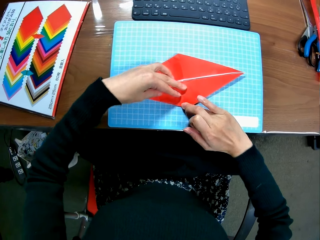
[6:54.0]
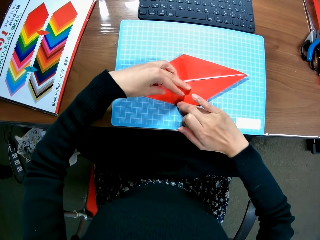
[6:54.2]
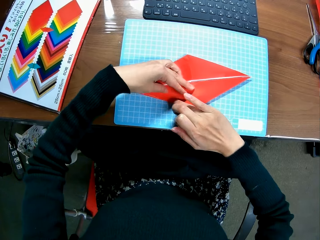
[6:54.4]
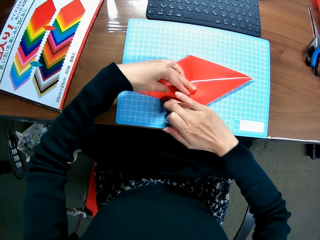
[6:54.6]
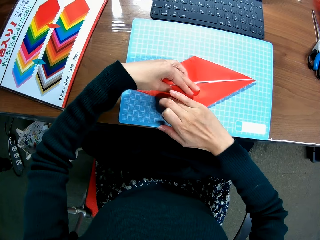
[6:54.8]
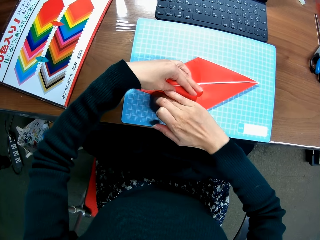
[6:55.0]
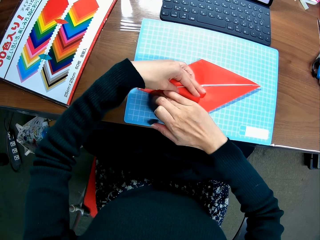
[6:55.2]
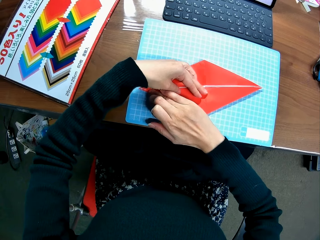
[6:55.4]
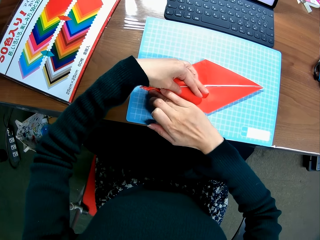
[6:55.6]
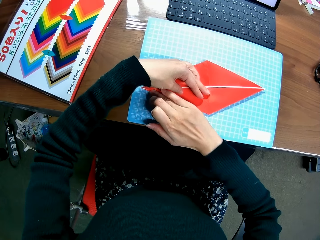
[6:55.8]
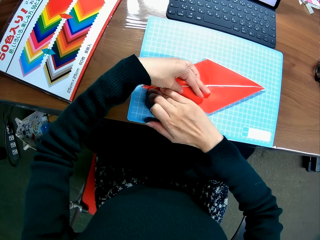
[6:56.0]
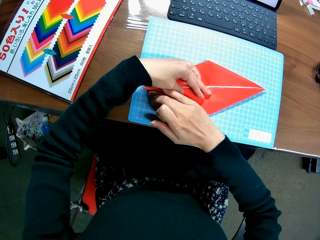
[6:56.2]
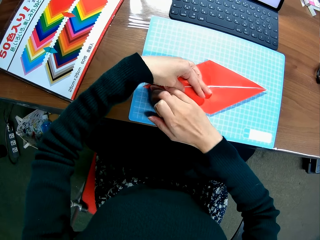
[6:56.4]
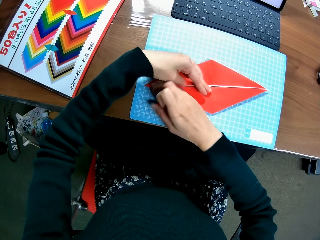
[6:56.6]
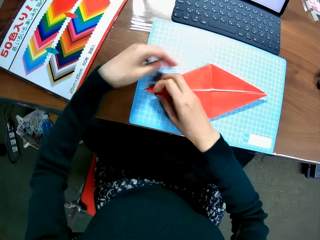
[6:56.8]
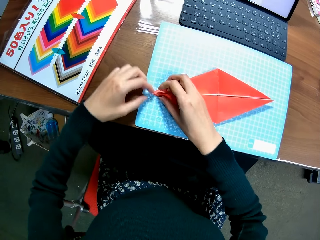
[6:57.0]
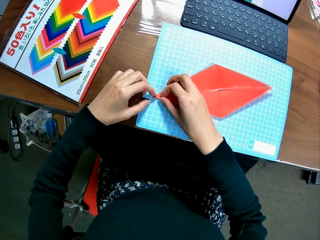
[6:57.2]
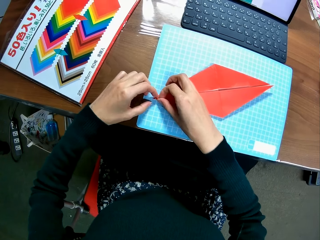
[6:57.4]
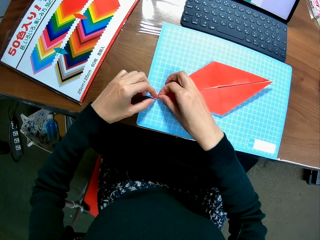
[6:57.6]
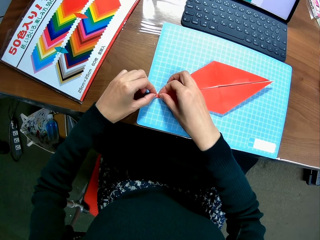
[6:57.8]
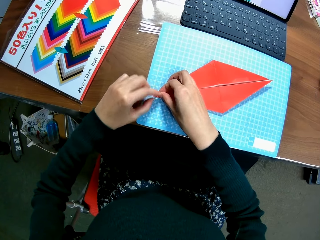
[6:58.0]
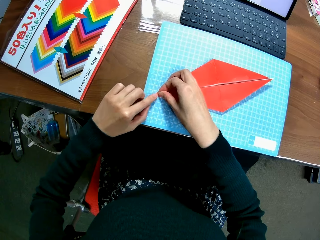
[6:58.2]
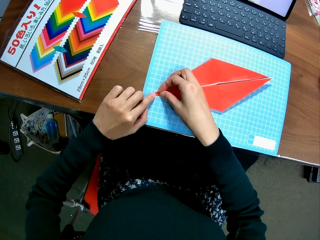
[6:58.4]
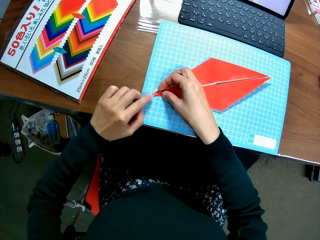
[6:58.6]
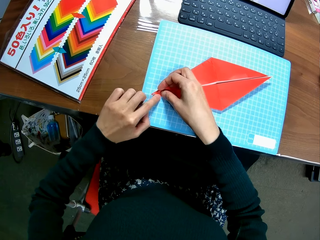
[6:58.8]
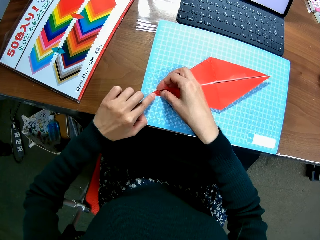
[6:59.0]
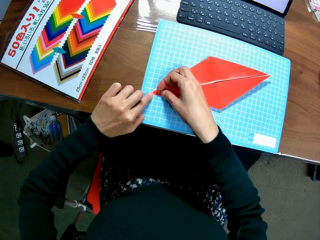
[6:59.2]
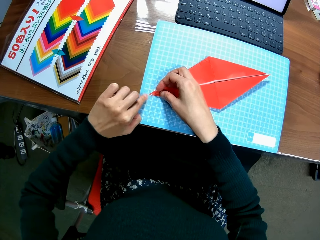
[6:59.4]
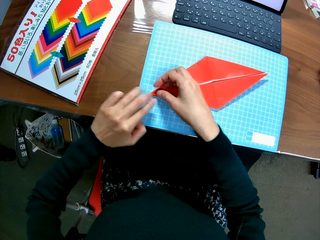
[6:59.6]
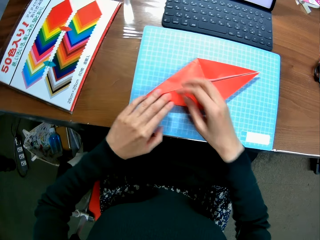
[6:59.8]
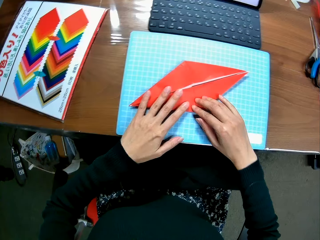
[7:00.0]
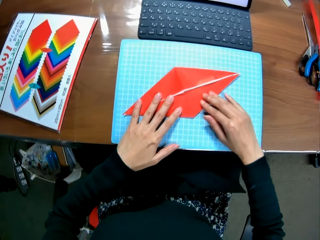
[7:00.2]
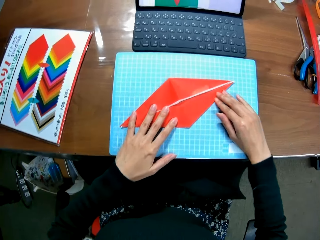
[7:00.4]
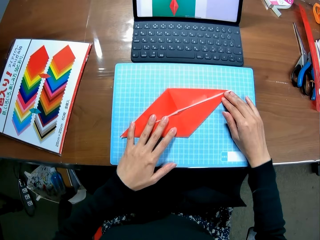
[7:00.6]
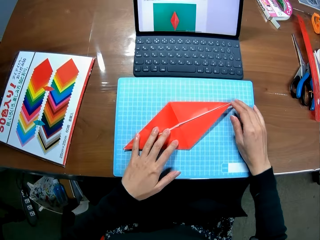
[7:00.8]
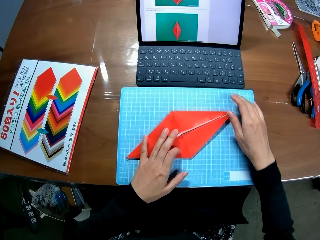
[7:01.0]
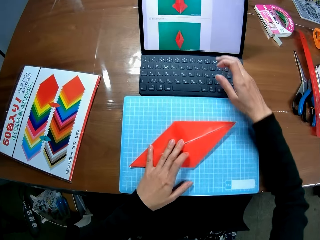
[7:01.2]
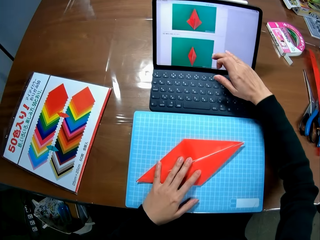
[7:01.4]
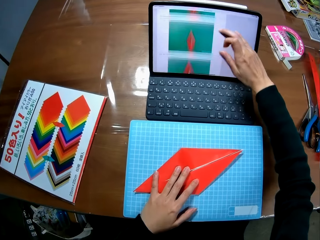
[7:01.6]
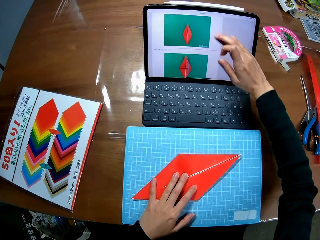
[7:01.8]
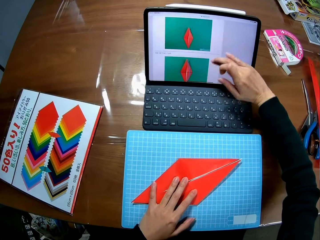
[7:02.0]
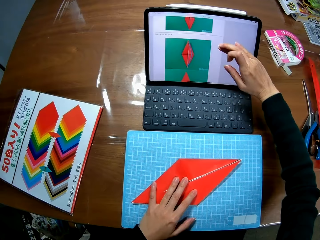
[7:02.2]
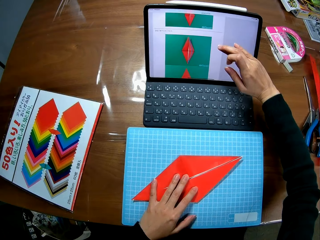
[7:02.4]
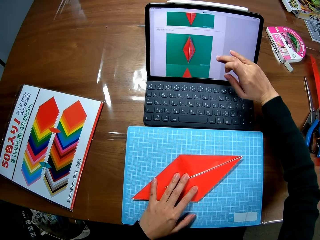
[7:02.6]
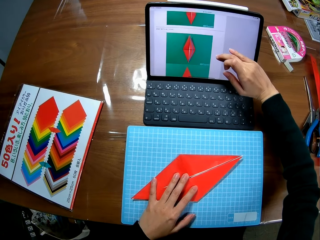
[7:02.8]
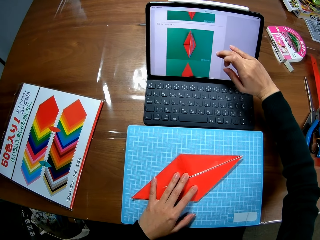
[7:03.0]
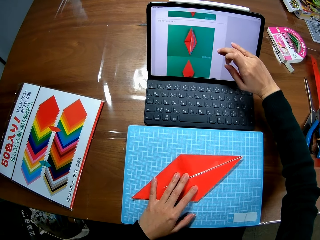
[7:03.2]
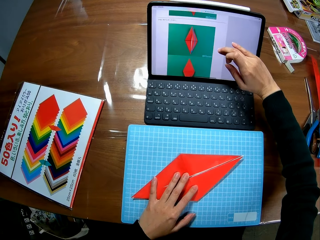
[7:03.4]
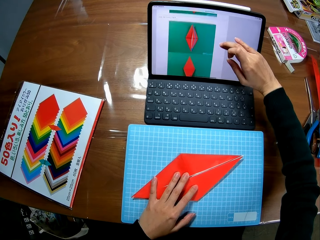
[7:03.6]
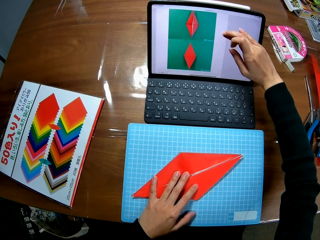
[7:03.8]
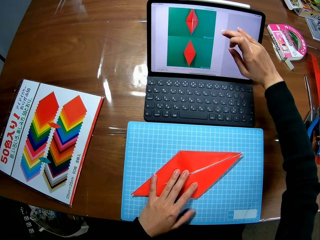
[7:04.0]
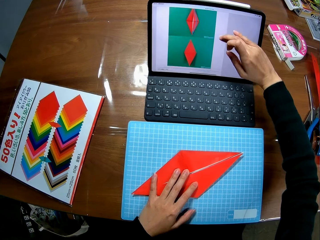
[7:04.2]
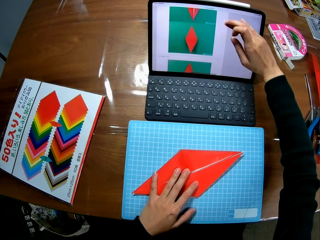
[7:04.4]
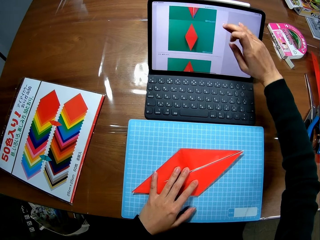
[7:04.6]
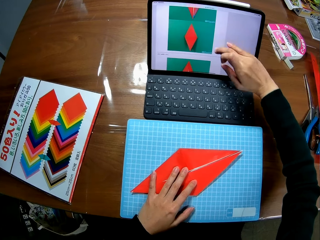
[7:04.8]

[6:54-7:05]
The camera wearer operates a laptop. She scrolls up the screen of the laptop with her right hand.

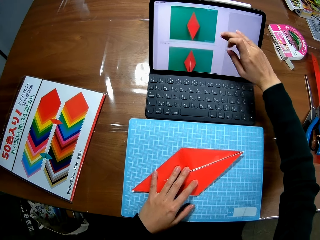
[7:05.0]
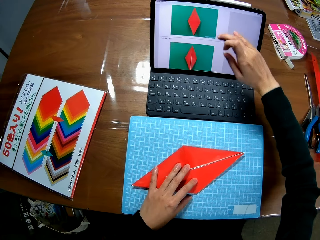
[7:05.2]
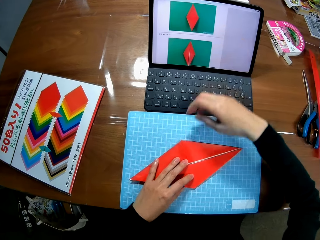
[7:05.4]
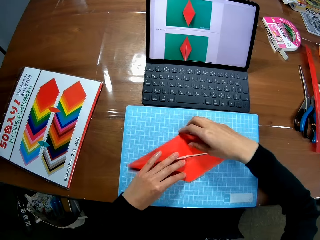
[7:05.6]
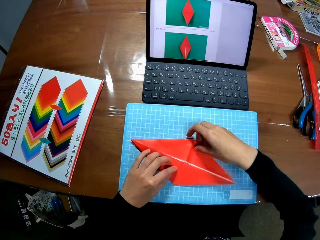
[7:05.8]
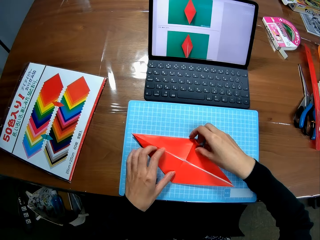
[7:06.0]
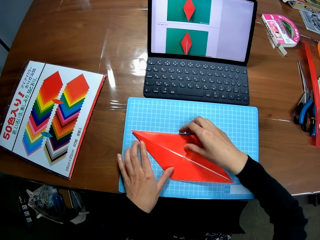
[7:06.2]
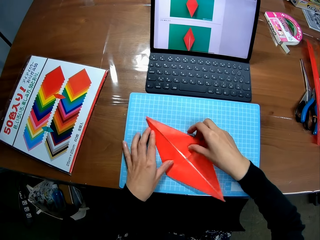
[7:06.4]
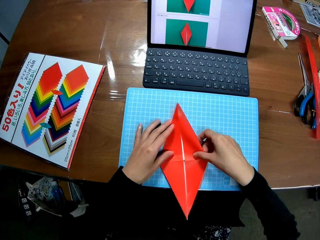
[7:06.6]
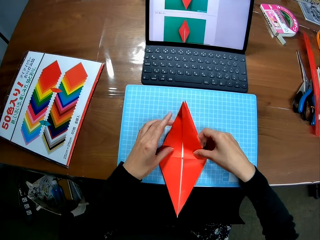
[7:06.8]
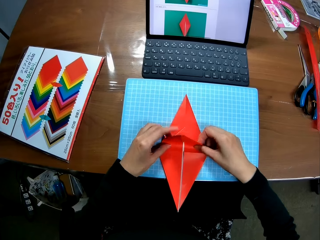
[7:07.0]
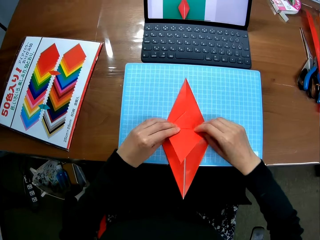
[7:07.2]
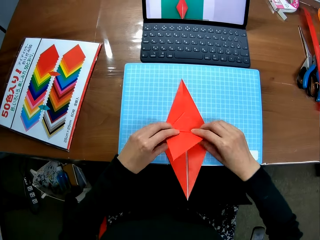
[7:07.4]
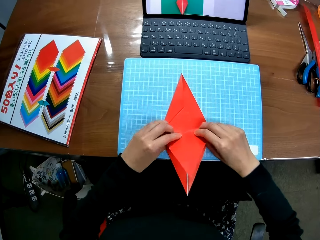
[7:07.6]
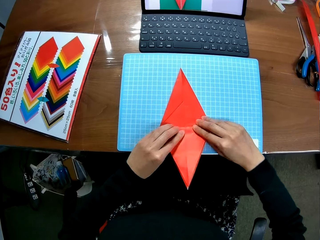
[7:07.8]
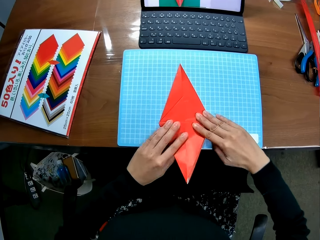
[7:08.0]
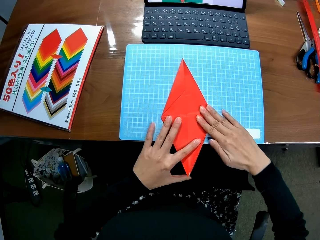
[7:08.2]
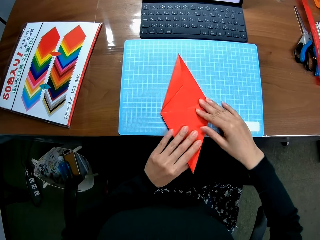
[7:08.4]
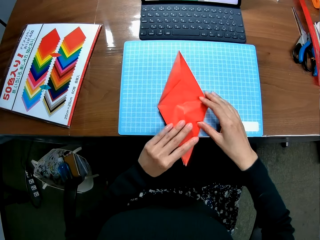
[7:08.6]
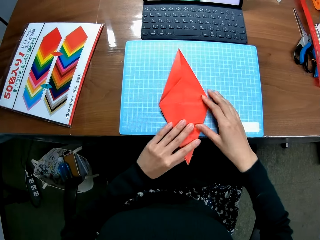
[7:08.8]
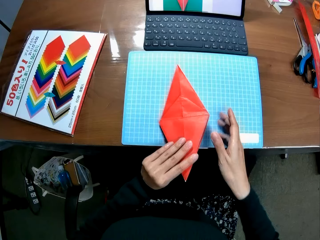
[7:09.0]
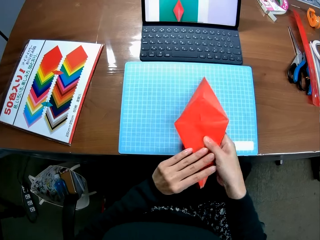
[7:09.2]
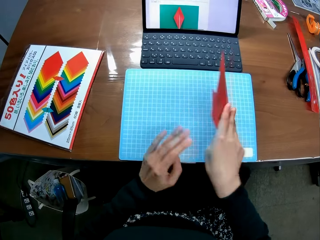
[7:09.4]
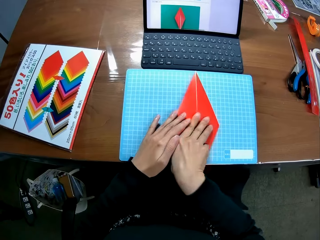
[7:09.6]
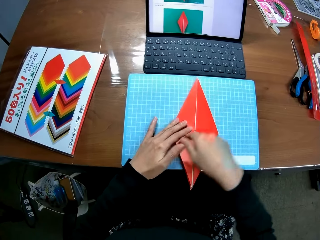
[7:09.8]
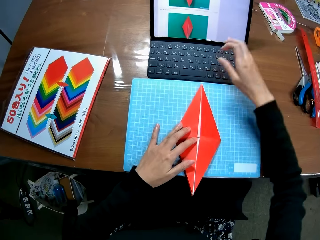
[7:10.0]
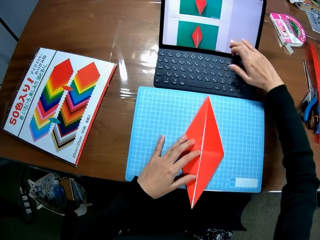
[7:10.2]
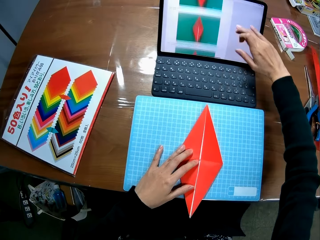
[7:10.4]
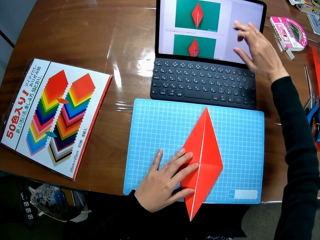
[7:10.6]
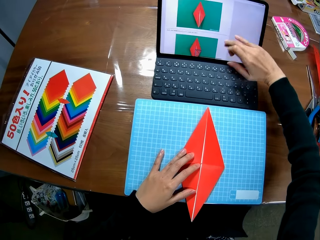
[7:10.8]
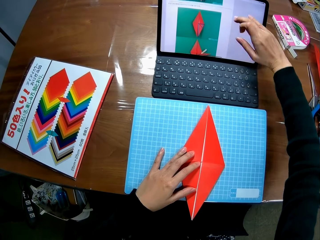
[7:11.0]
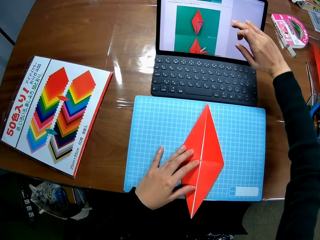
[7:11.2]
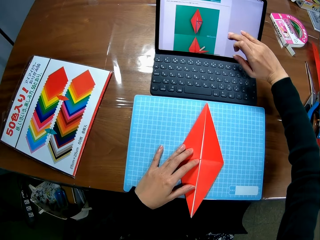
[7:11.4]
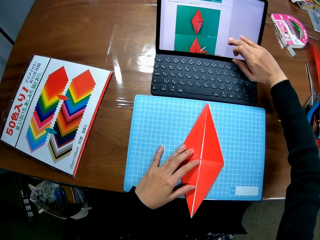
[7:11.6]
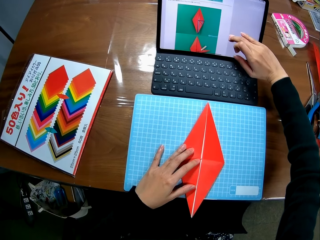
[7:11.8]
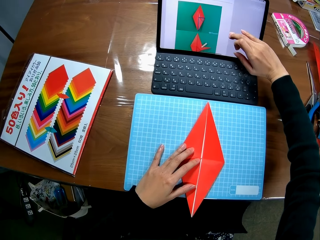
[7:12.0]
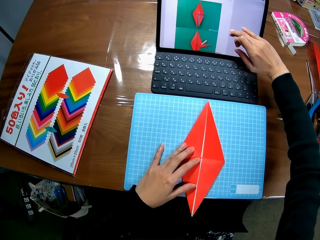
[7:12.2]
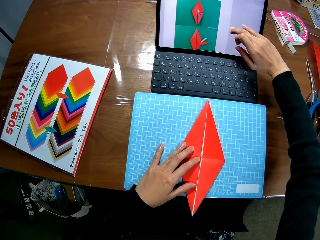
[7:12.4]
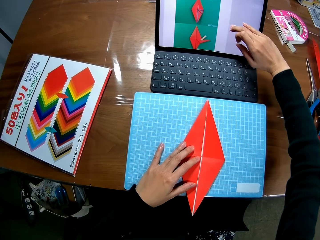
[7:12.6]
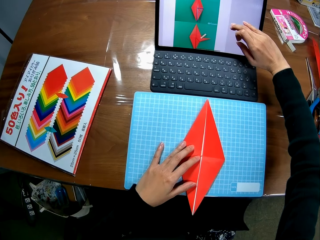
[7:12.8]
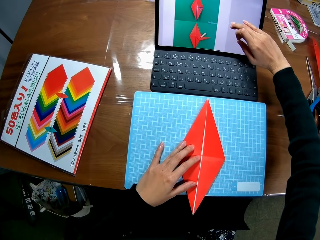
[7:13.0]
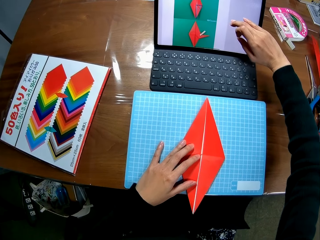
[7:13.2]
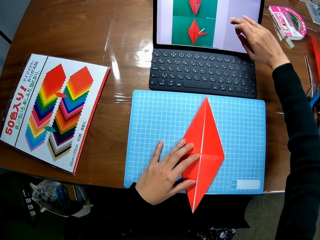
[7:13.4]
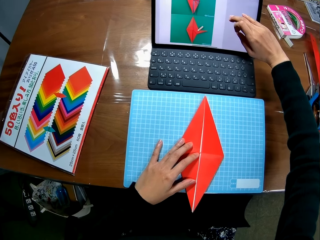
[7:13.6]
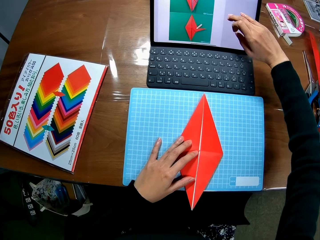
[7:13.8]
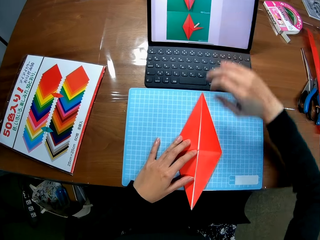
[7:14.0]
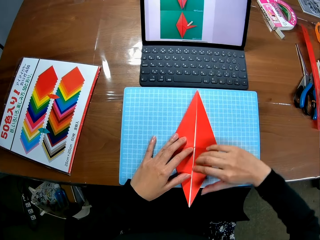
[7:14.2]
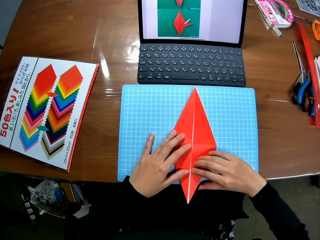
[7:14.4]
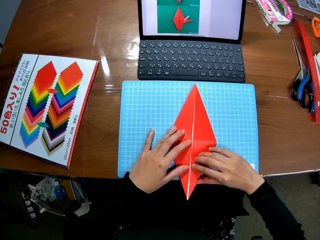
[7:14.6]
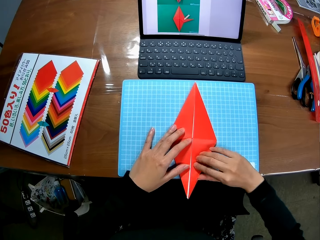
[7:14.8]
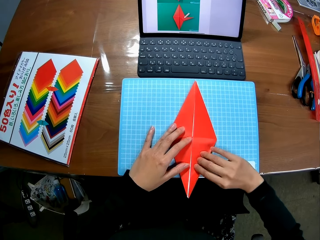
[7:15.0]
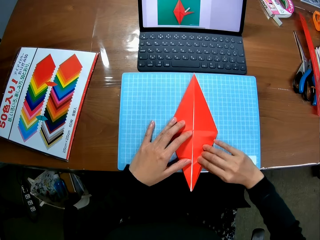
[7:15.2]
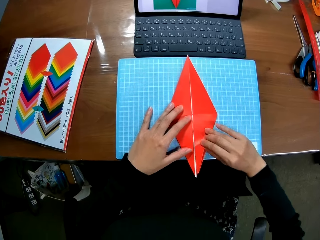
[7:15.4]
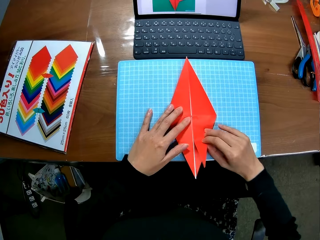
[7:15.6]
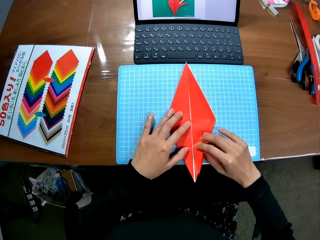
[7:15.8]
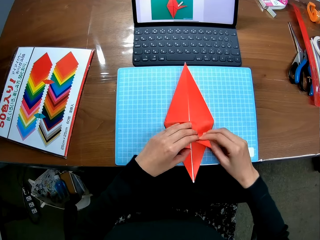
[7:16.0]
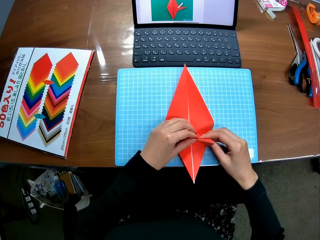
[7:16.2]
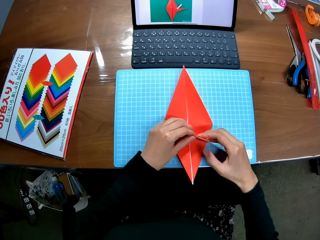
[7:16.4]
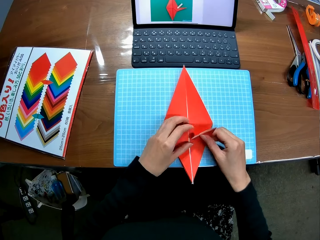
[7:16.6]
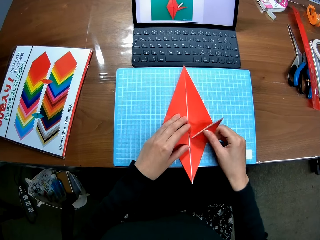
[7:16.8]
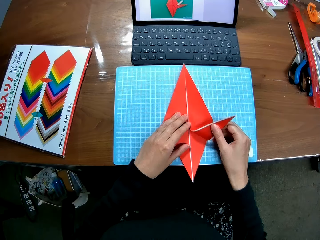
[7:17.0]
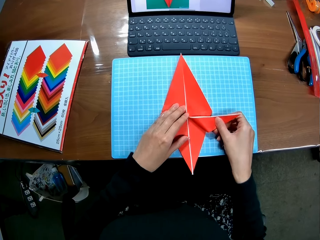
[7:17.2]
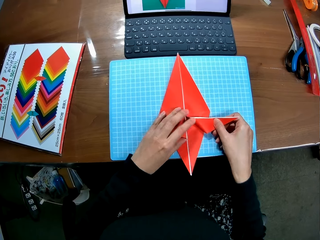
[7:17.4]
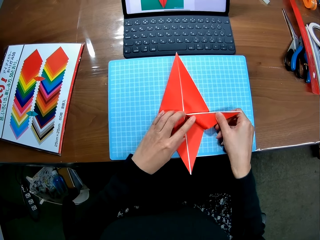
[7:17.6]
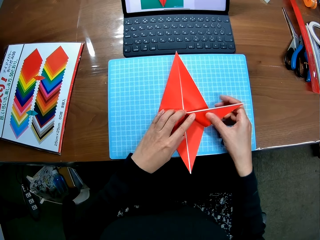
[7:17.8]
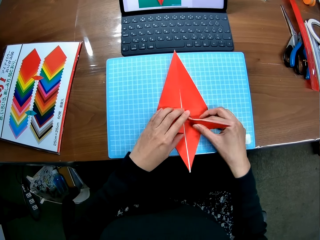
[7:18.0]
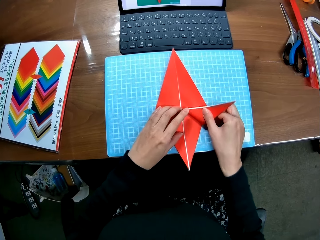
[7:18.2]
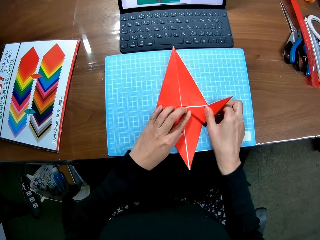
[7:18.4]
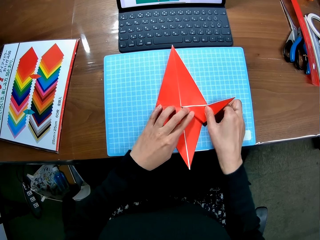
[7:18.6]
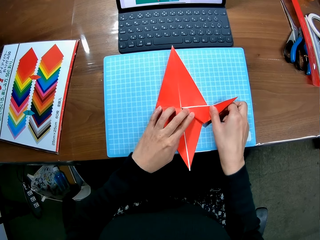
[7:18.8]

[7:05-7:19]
The camera wearer turns the kite and makes the kite with paper. She folds the paper craft. She turns the kite. She operates a laptop and scrolls up the screen of the laptop with her right hand. She makes the kite with paper. She folds the paper craft.
